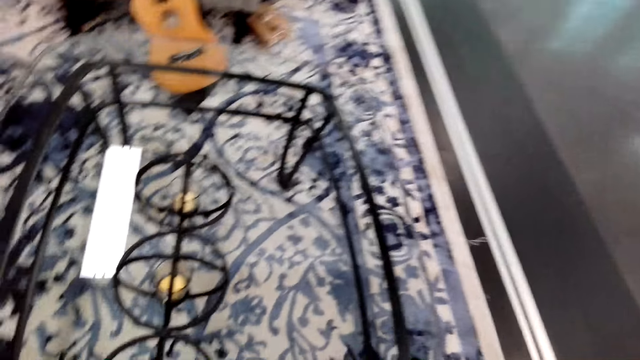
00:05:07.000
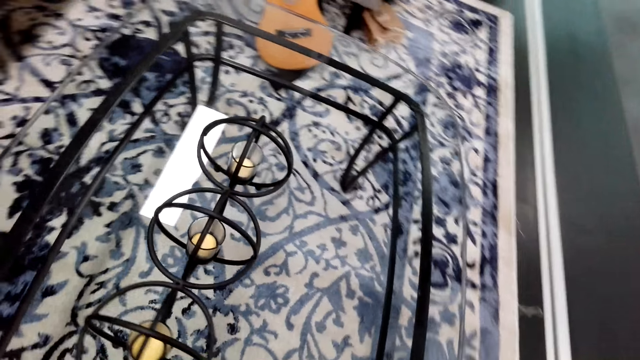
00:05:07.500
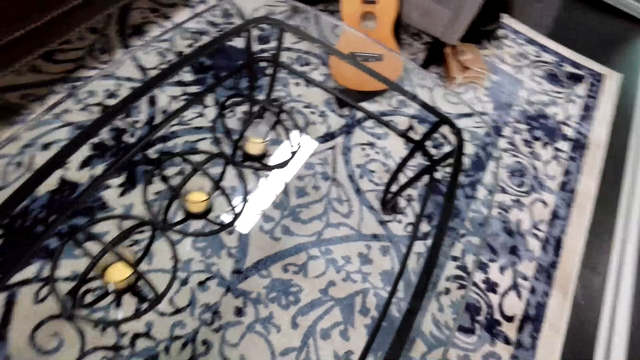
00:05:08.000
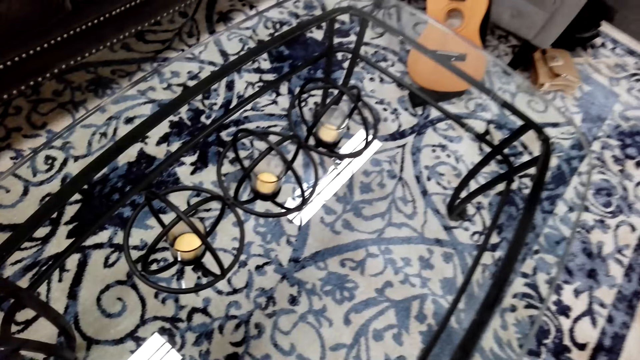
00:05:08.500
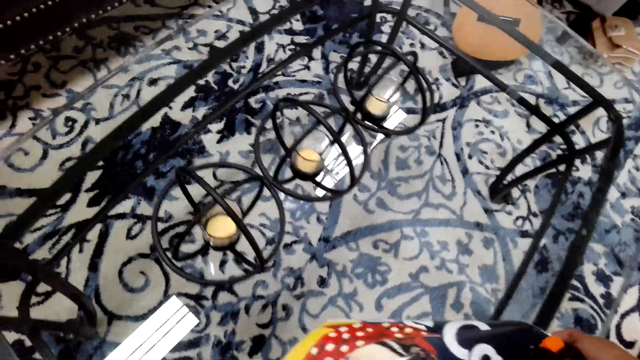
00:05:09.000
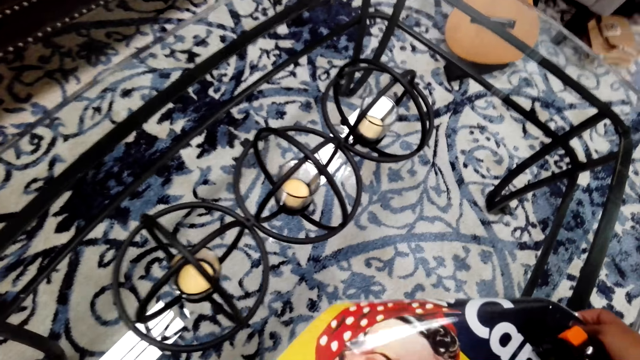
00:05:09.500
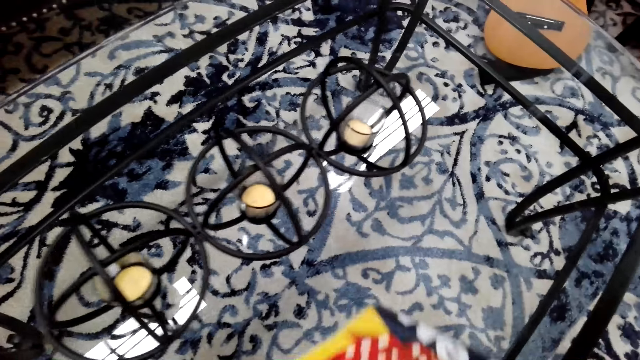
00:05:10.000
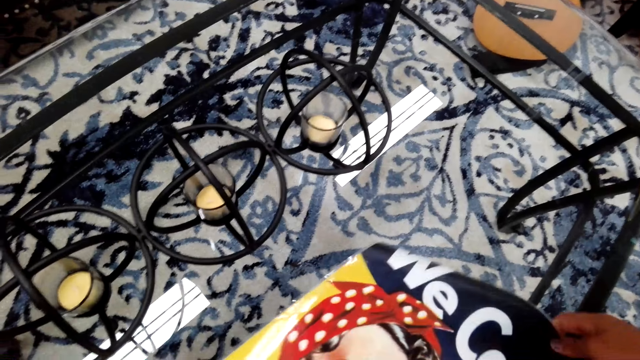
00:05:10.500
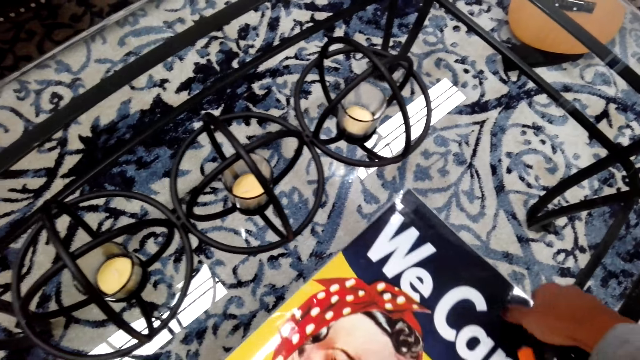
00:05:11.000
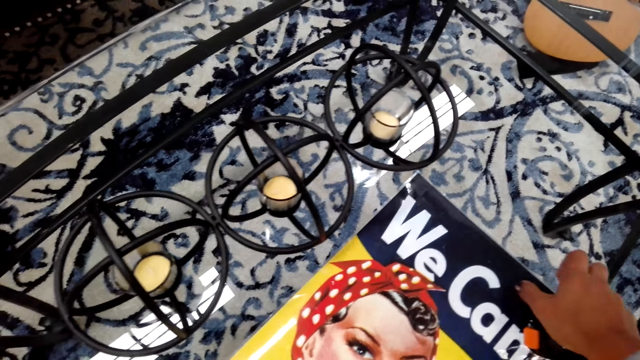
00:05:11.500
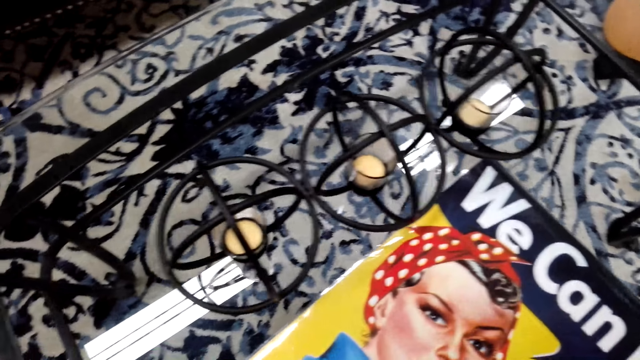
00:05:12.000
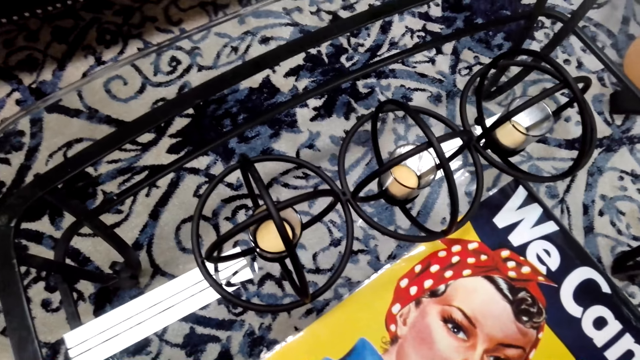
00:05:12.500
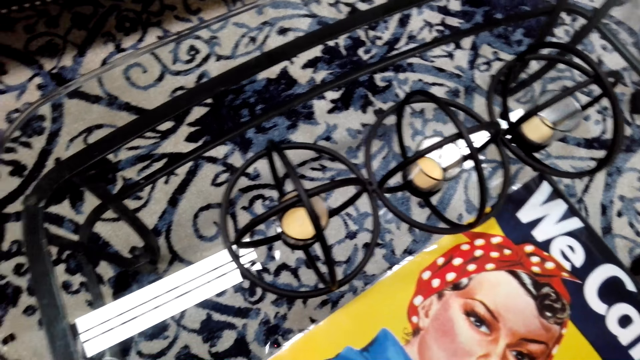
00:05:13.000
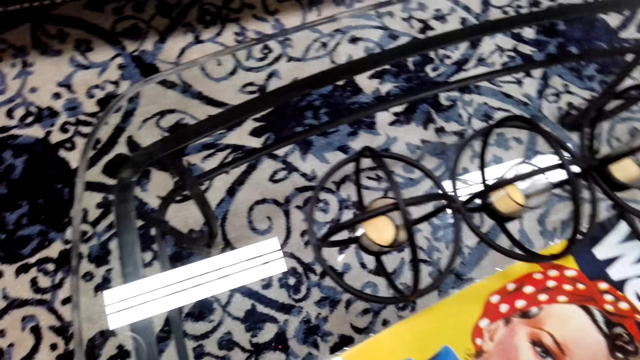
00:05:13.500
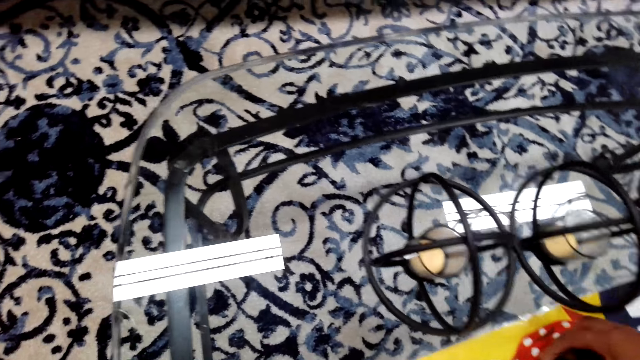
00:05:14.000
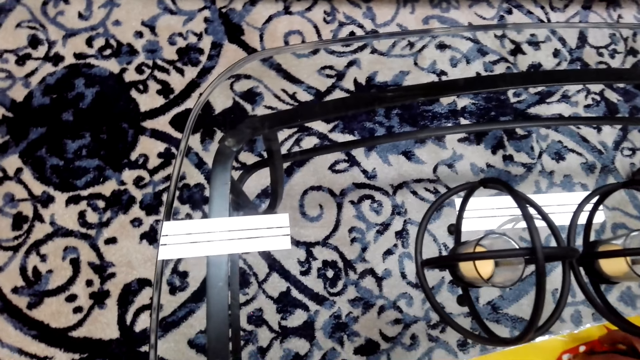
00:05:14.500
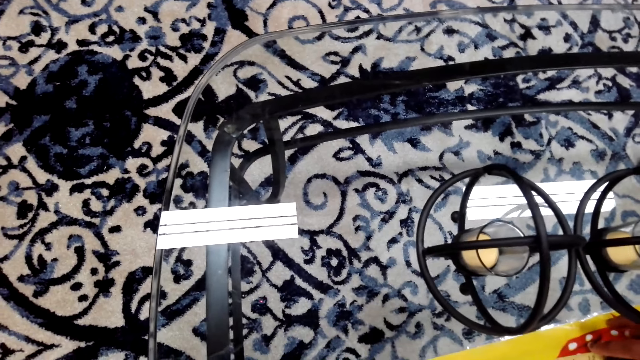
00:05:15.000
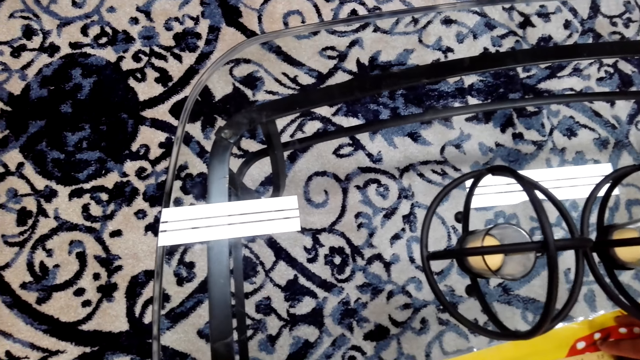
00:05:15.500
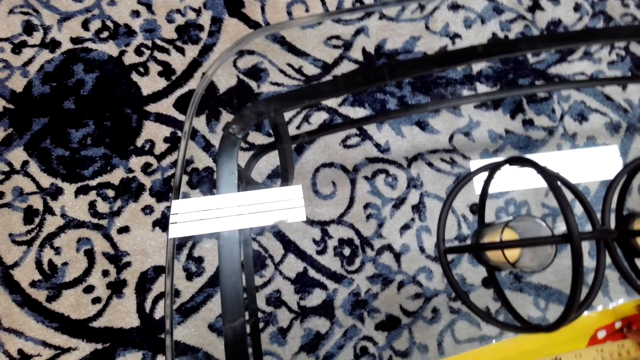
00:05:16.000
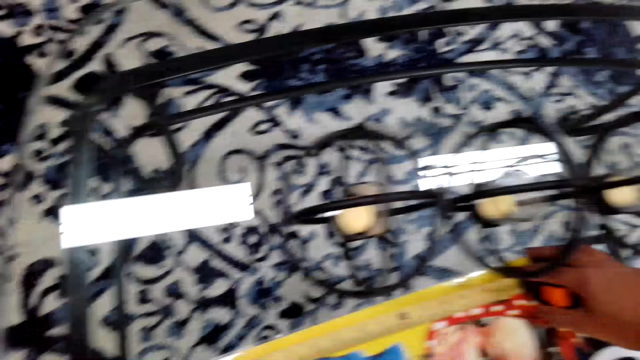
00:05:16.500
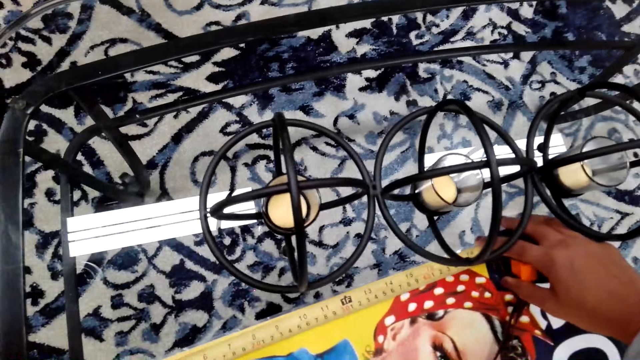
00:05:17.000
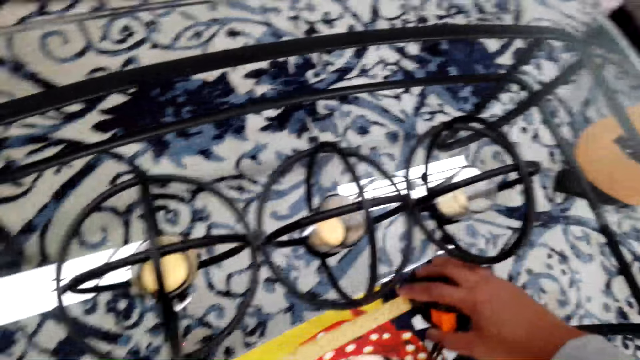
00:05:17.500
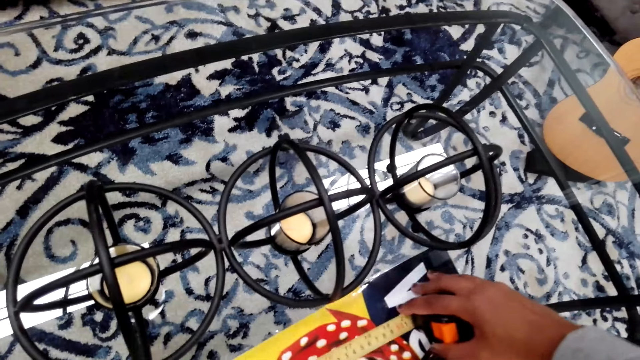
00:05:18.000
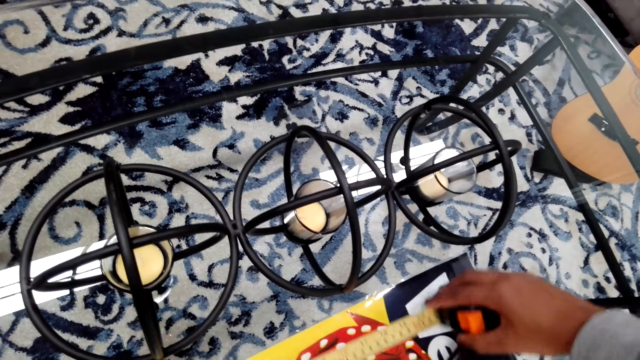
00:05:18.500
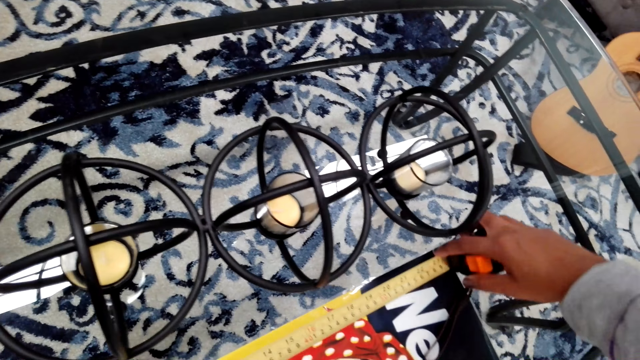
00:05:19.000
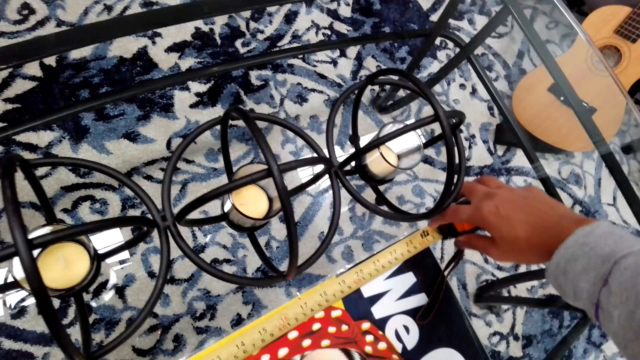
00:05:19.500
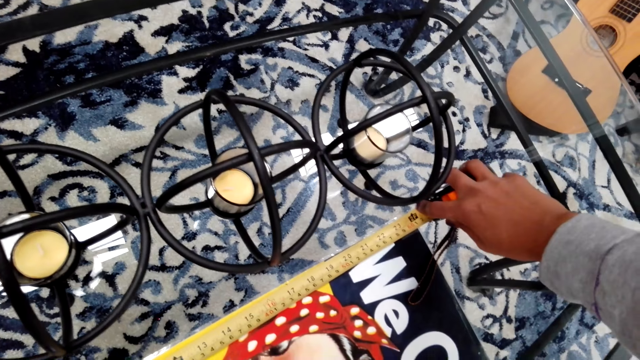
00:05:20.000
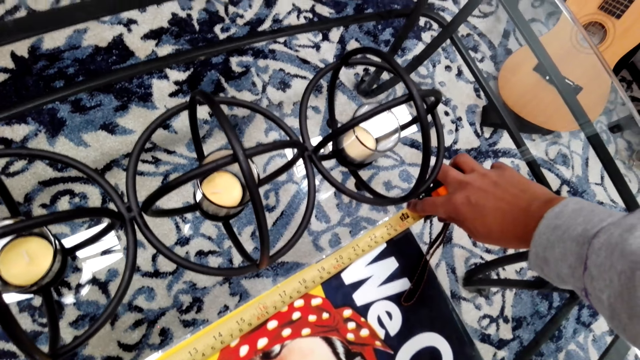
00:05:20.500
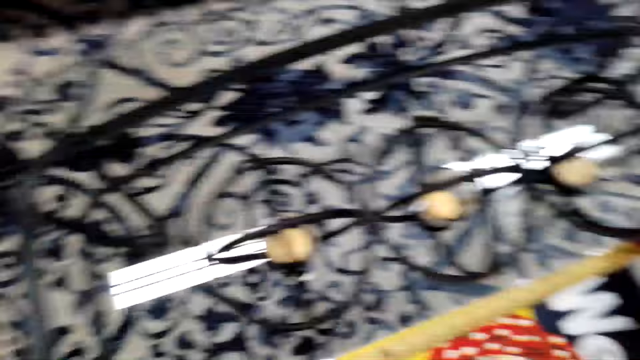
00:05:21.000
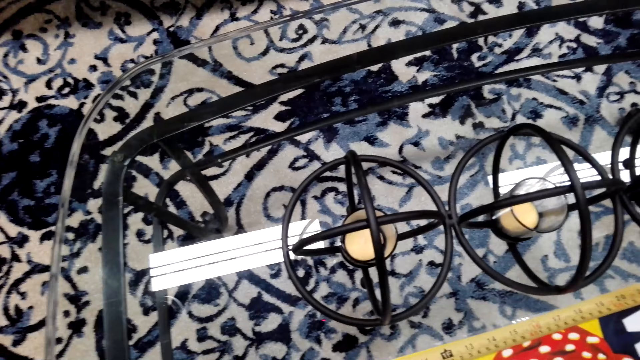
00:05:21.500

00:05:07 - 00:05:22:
The camera wearer looks around the room. They put a poster on the table. They look around the room. They measure the poster with the tape measure. They adjust the poster on the table. They measure the poster with the tape measure.

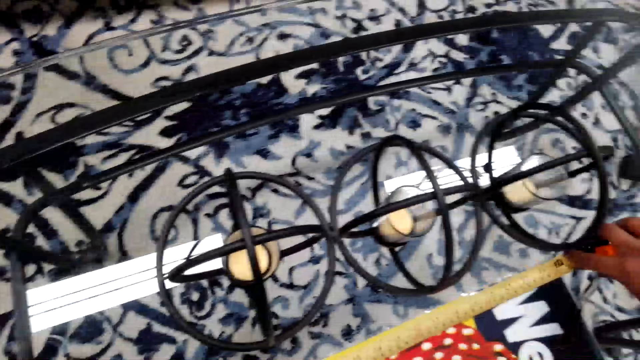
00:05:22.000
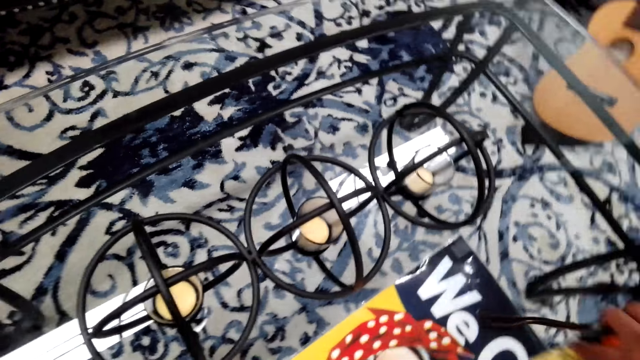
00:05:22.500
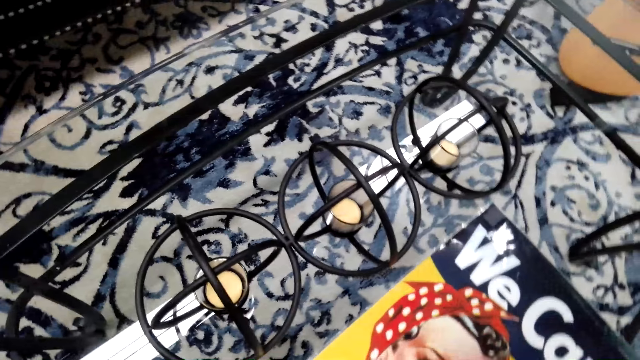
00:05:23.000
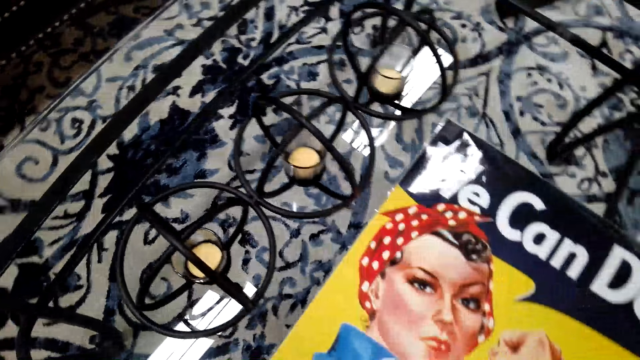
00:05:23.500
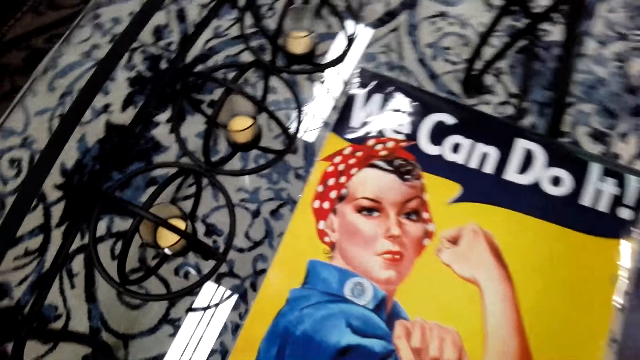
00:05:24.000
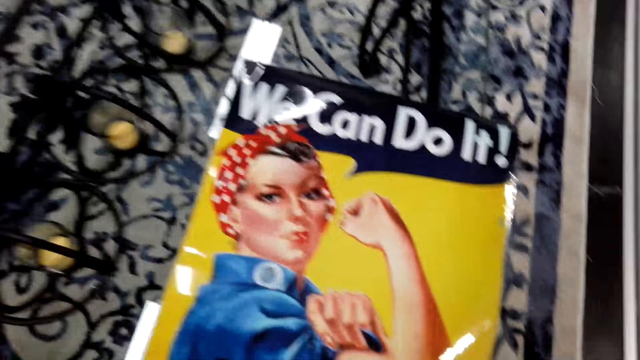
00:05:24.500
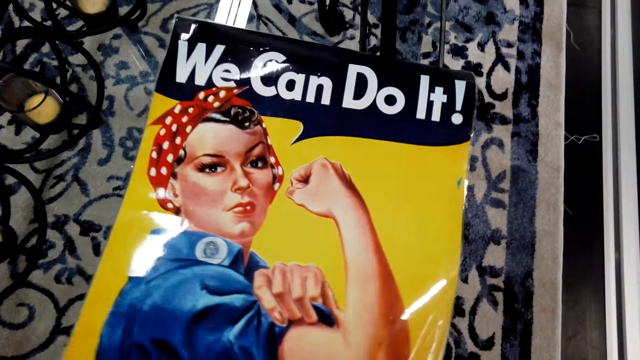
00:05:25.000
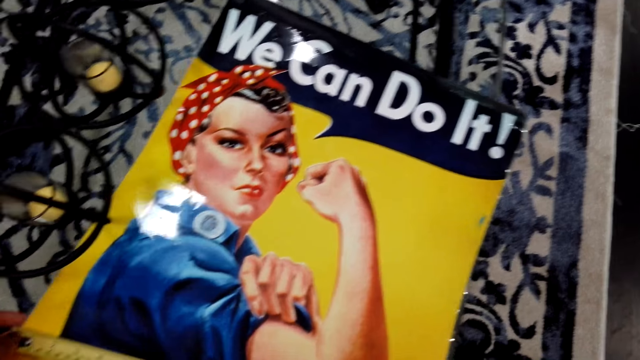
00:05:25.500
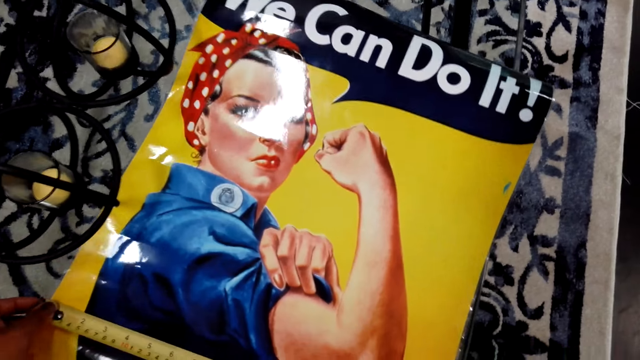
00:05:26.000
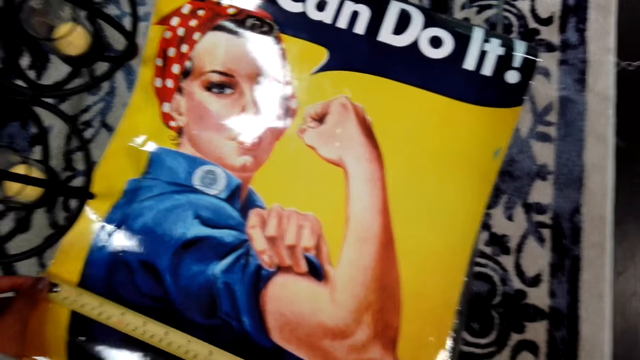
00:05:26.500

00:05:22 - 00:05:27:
The camera wearer adjusts a poster on the table.
